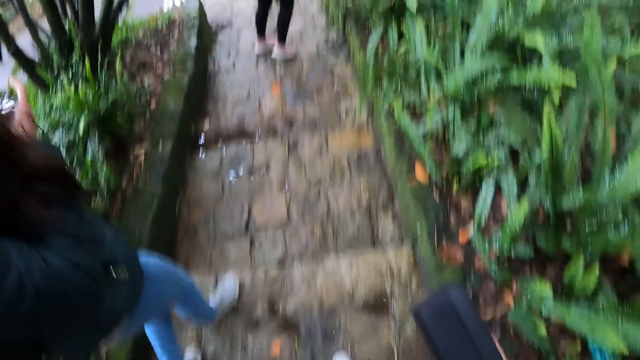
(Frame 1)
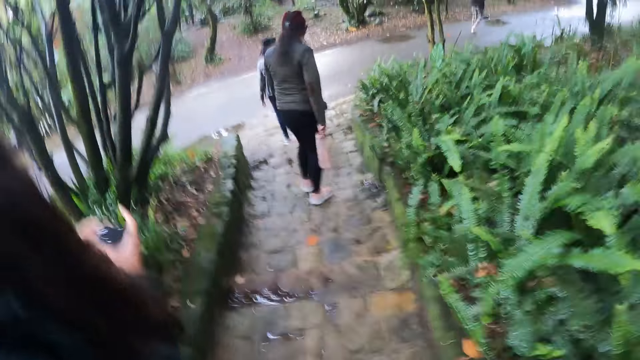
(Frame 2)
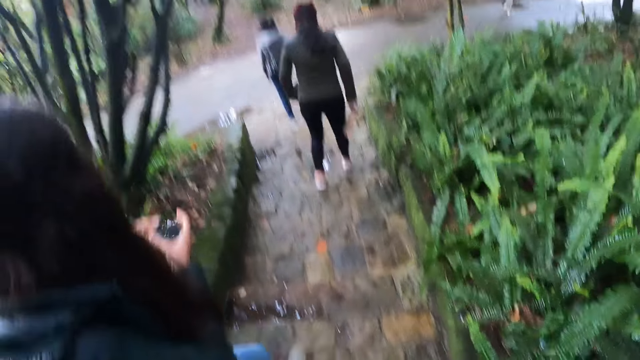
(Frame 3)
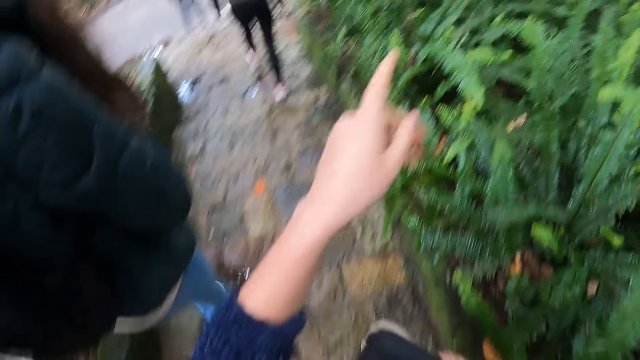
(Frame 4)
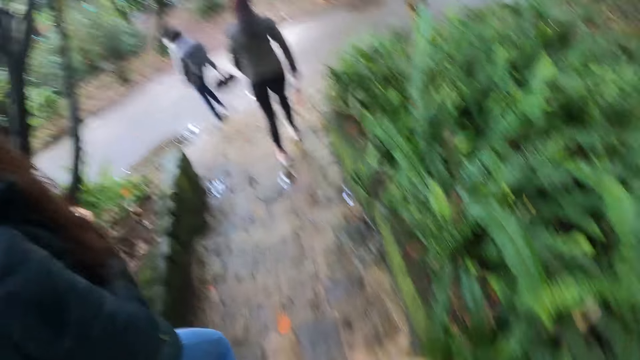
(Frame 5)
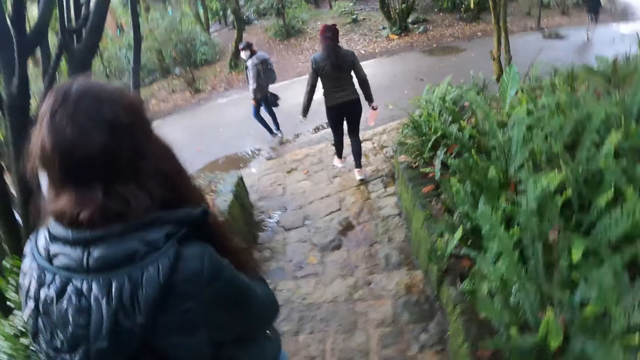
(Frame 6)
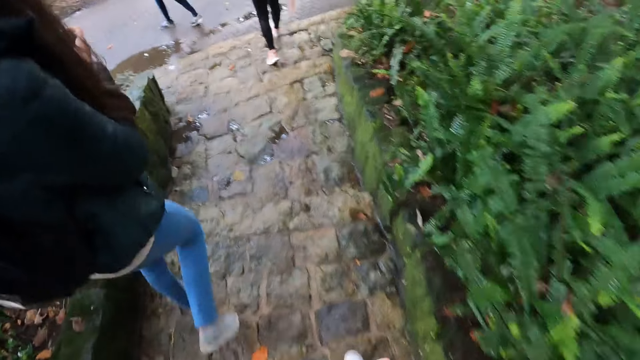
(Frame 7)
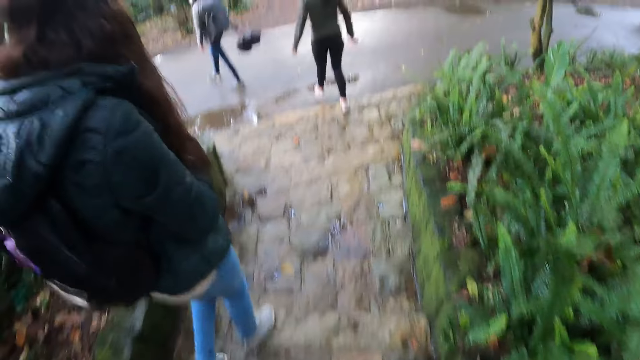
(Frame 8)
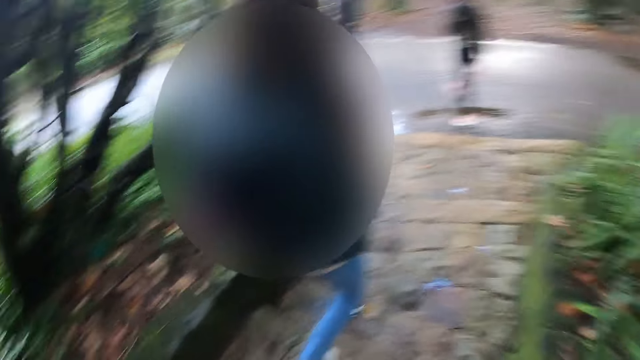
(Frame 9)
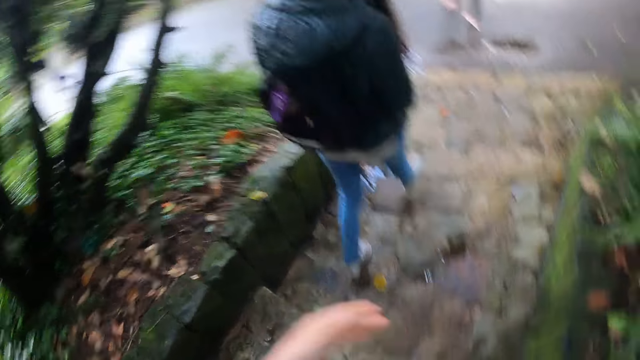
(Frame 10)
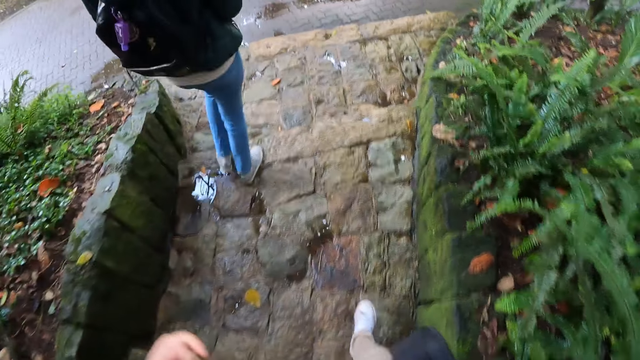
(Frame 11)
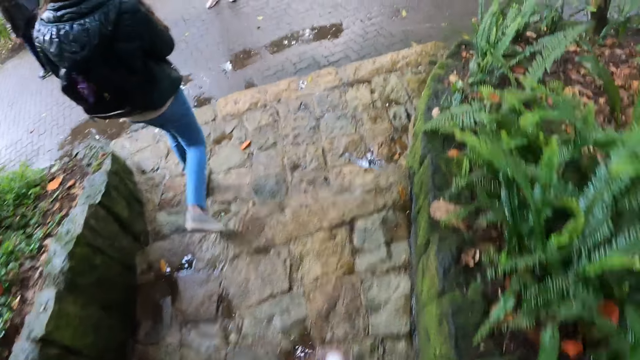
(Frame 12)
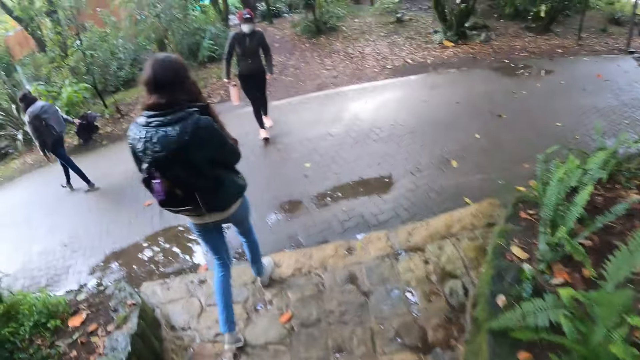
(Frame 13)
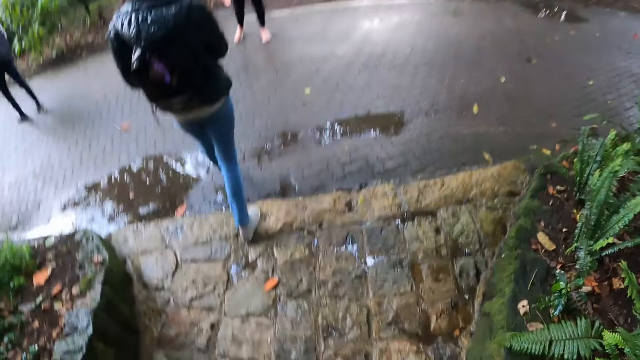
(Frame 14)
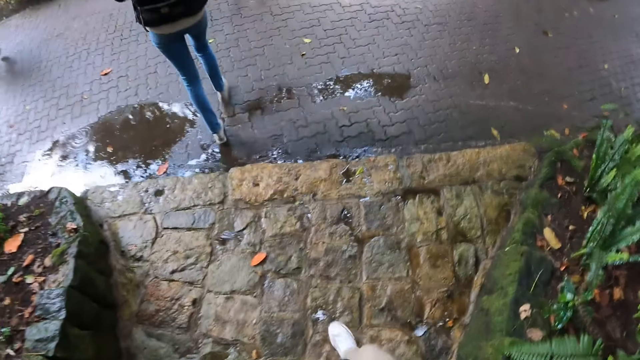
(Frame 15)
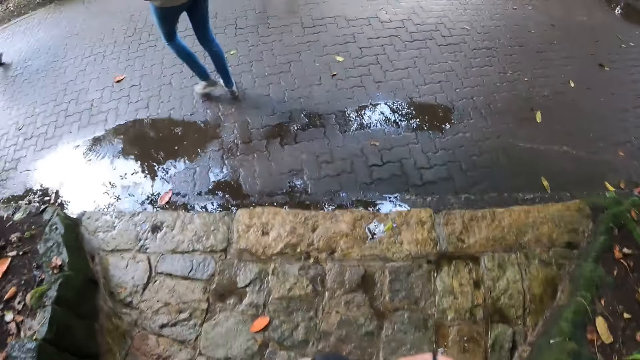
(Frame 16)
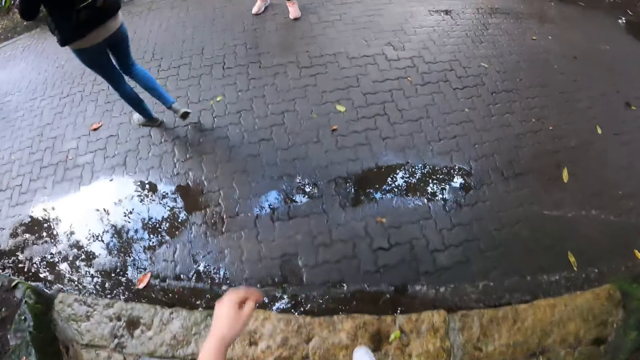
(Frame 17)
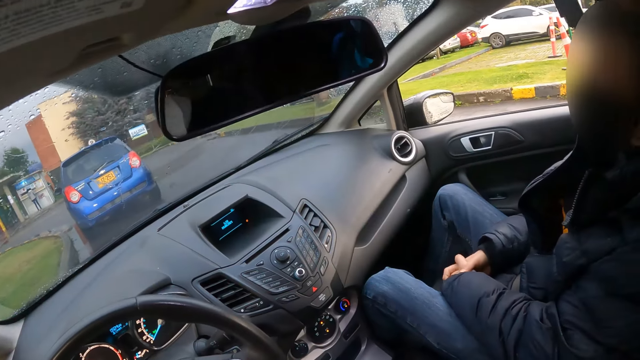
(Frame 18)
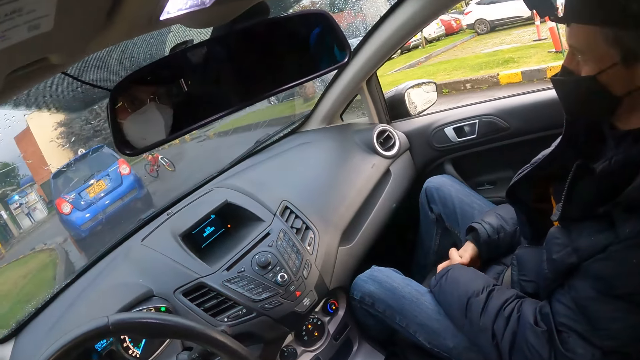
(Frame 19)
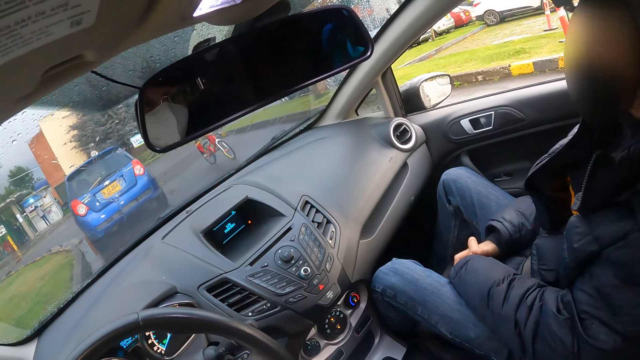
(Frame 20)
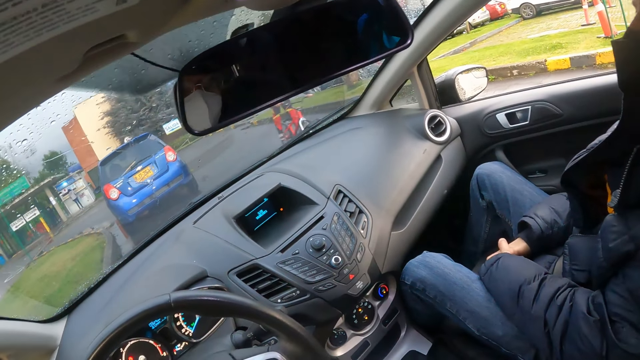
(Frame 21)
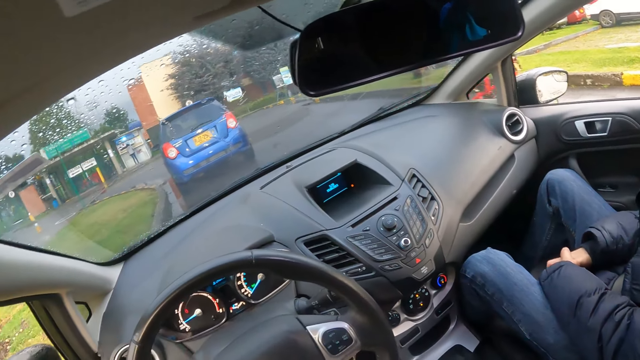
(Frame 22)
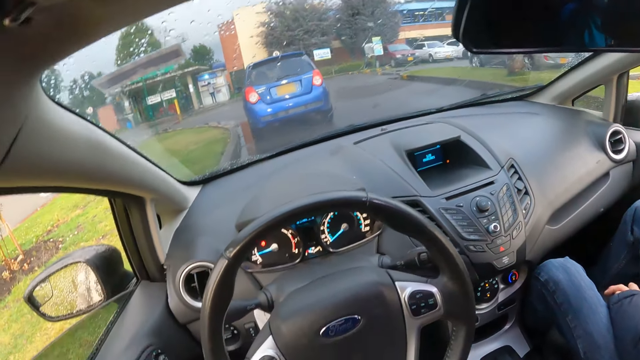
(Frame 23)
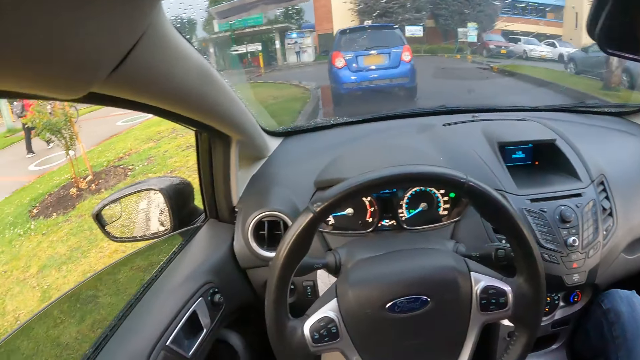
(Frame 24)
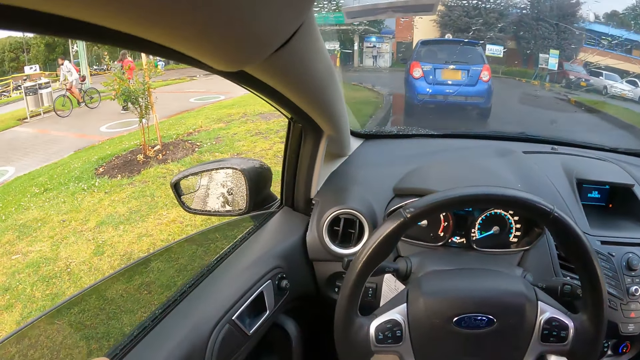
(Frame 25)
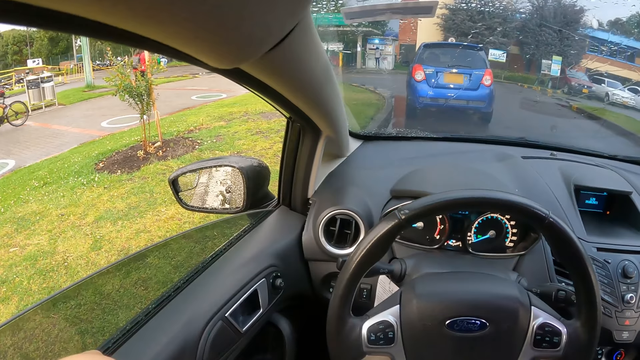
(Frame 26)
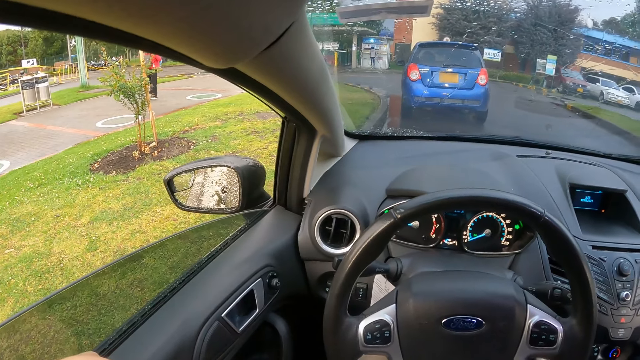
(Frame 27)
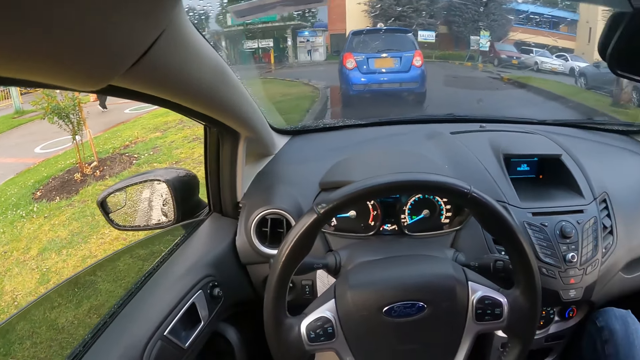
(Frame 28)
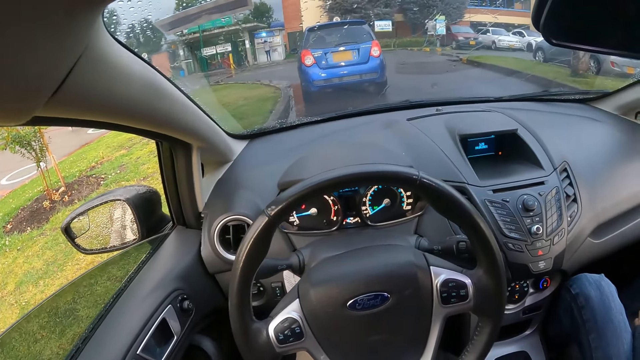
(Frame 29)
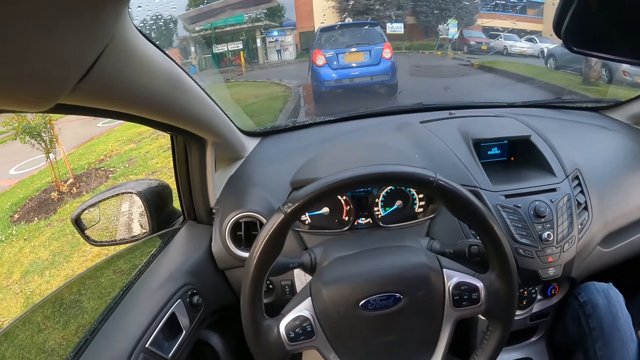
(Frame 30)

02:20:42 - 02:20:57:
The camera wearer walks down the staircase to the pavement. A woman walks down the stone pathway. Another woman holds the head mount camera in both hands. Three women walk on the road. A man sits on the car seat. The camera wearer sits on the car seat. A red bicycle rides past the camera wearer. A bike rides past the camera wearer.

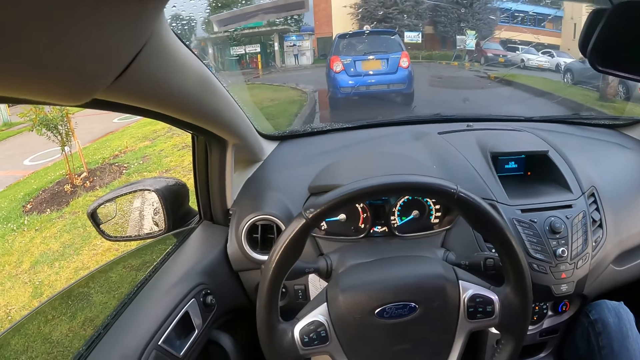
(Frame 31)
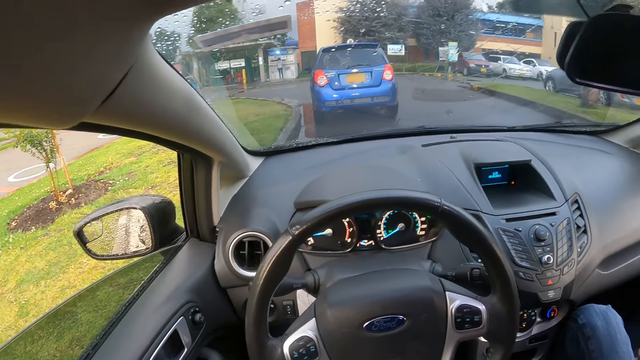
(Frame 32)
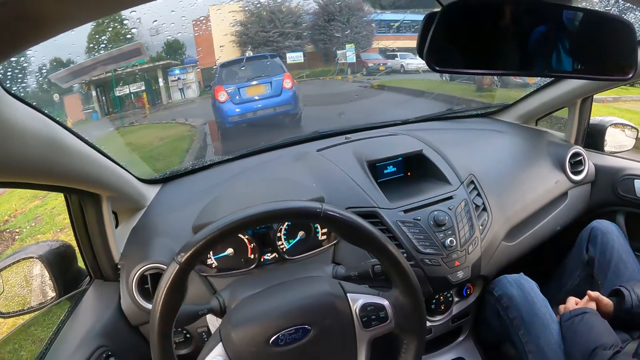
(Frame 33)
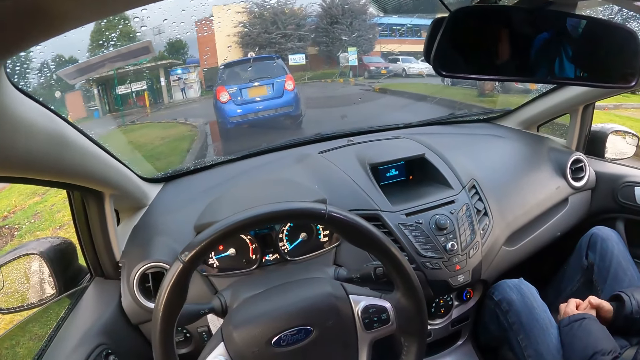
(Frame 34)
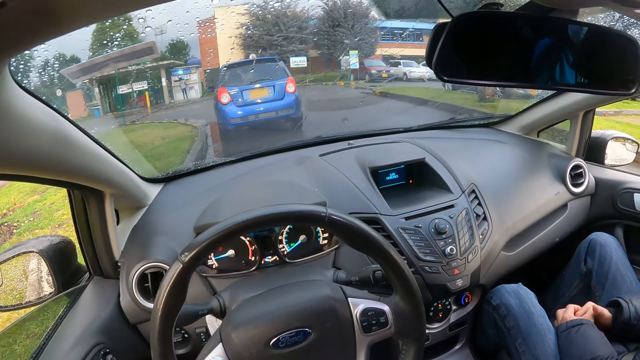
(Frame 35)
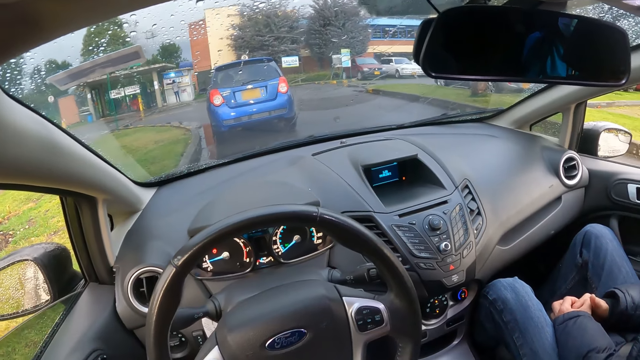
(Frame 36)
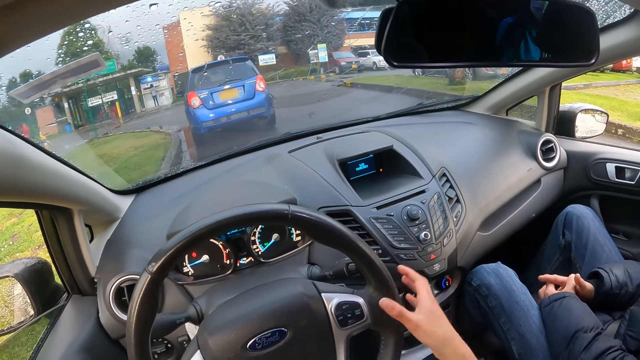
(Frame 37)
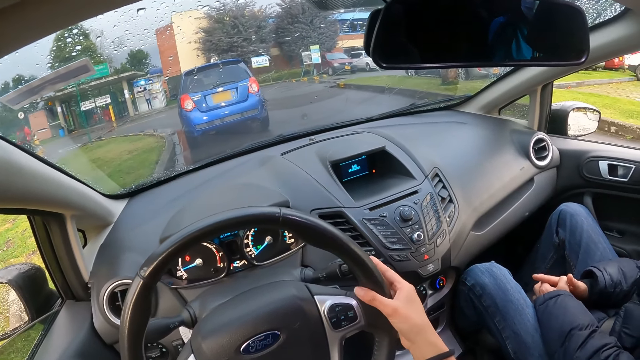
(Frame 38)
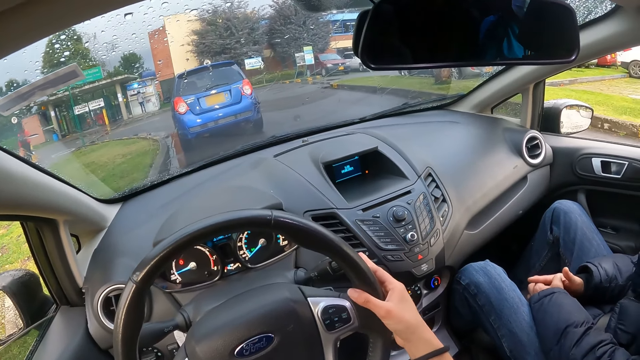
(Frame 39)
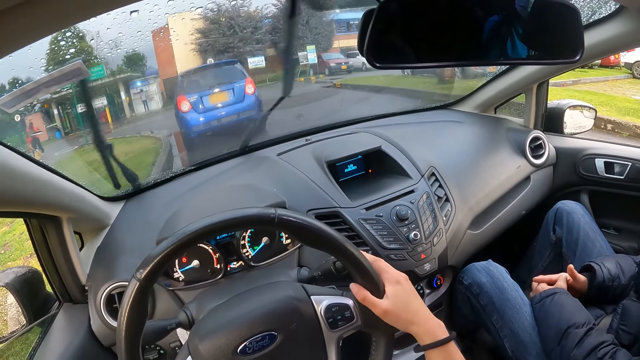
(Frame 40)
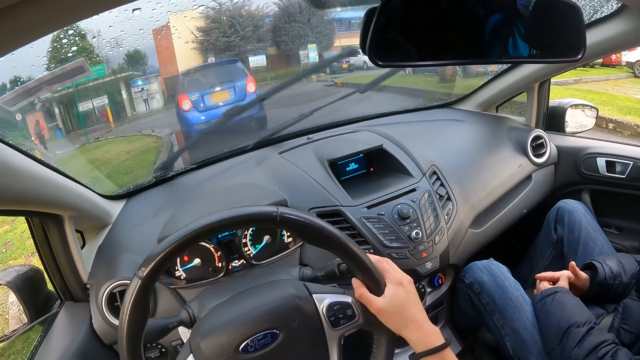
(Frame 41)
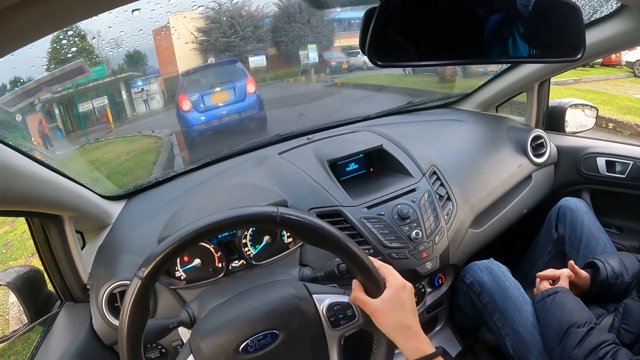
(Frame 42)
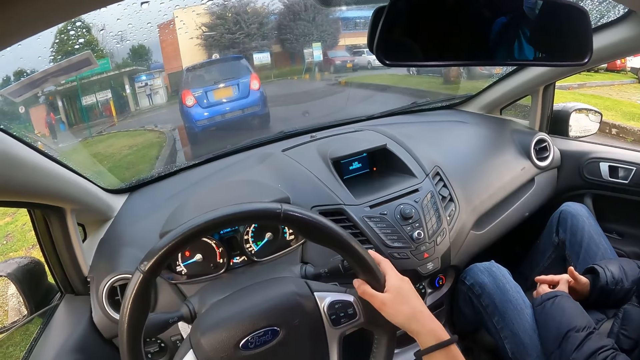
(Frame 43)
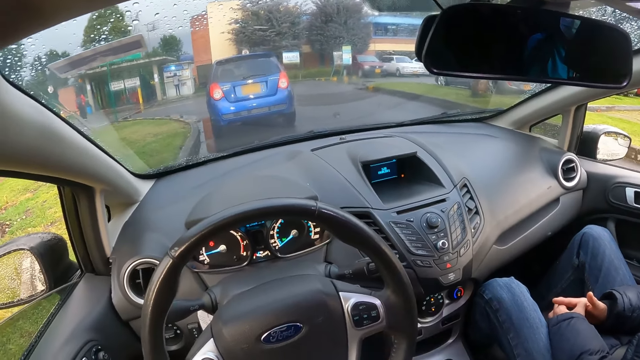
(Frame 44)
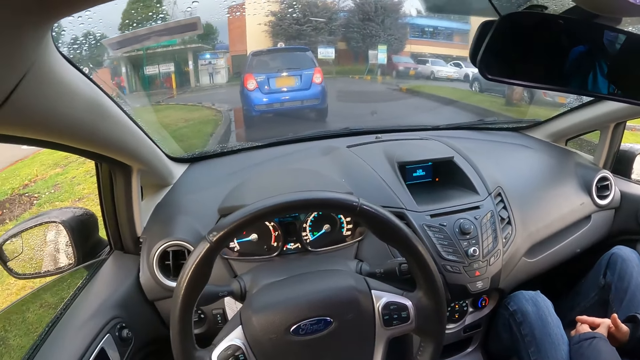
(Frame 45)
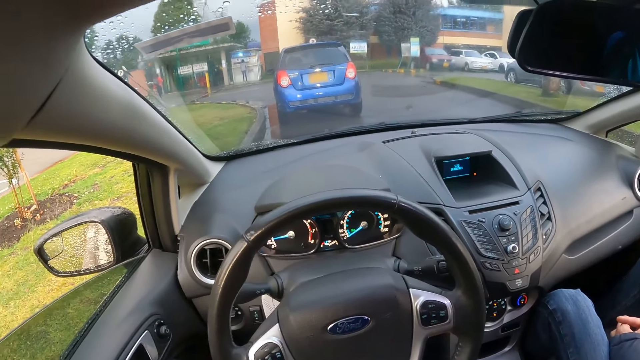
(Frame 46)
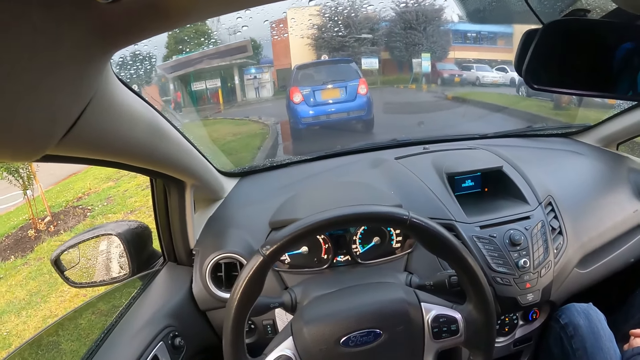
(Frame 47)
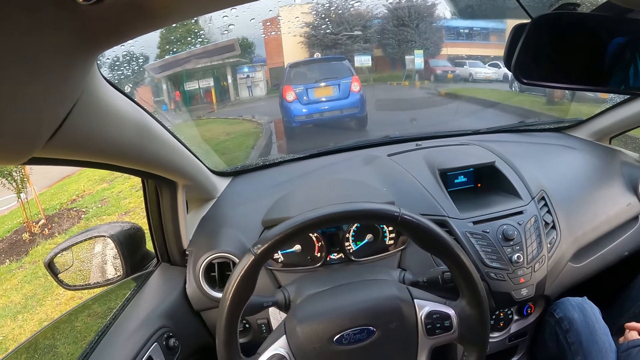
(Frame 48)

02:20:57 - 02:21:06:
The camera wearer places her right hand on a steering wheel. She turns on the windshield wiper control on a dashboard with her right hand. She turns off the windshield wiper control on the dashboard with her right hand. She removes her hand from the steering wheel.
